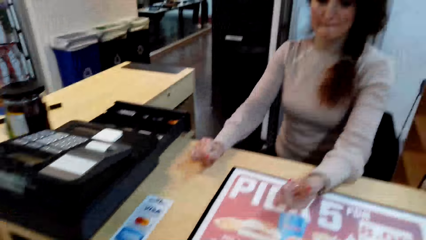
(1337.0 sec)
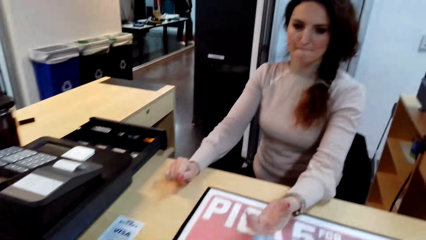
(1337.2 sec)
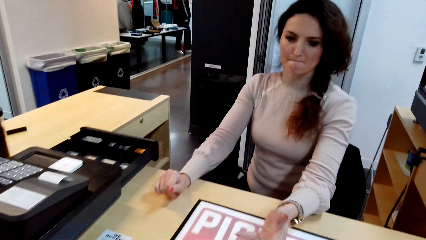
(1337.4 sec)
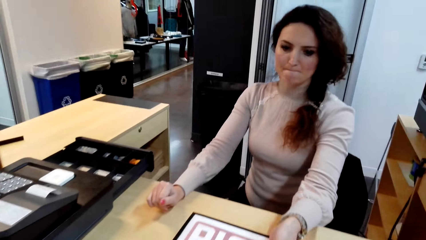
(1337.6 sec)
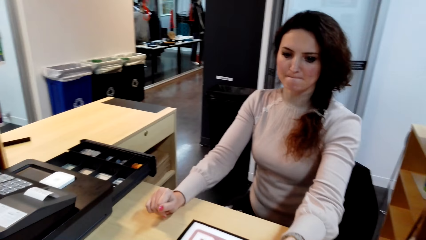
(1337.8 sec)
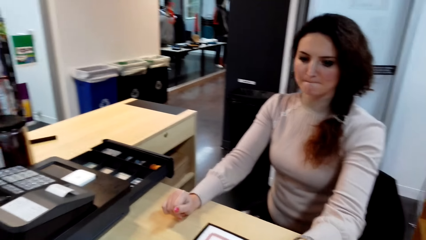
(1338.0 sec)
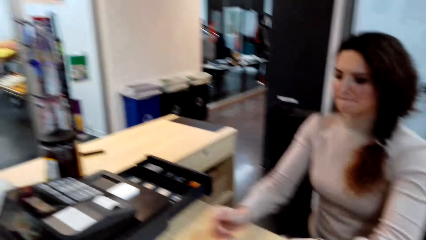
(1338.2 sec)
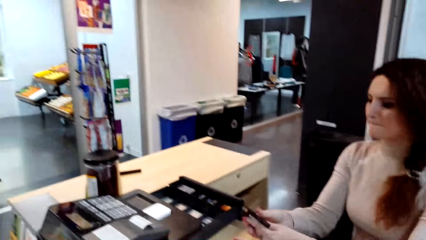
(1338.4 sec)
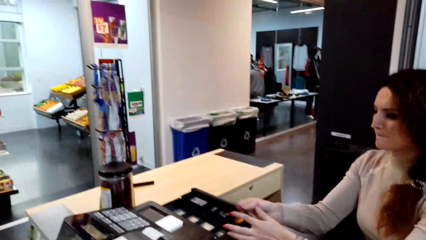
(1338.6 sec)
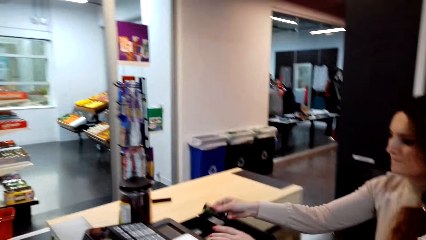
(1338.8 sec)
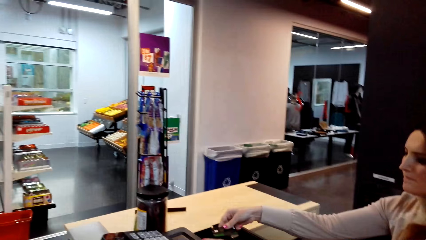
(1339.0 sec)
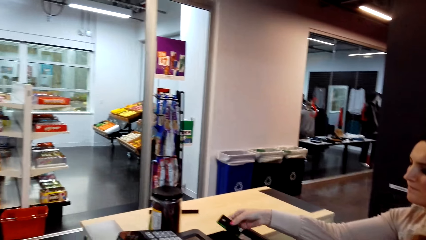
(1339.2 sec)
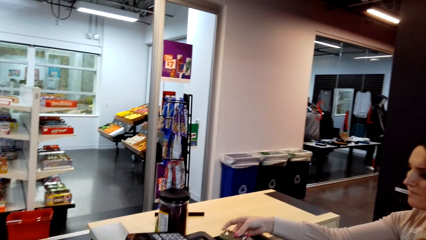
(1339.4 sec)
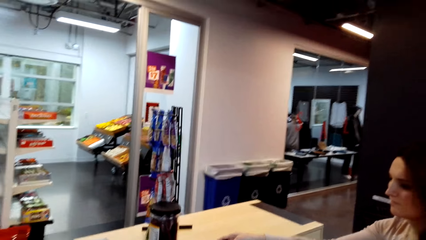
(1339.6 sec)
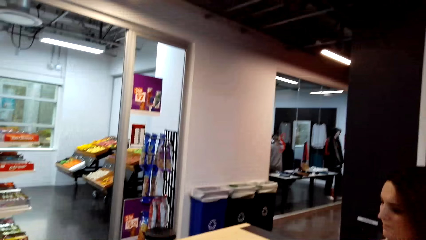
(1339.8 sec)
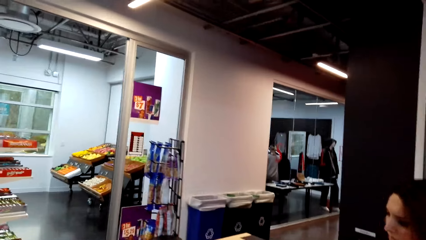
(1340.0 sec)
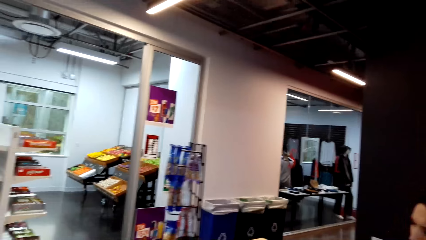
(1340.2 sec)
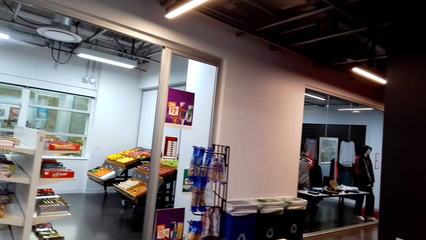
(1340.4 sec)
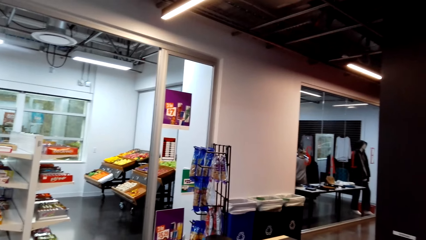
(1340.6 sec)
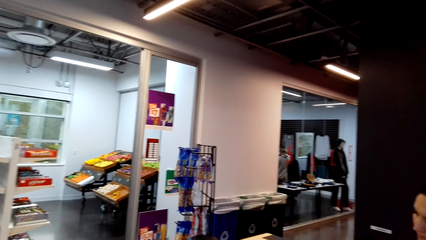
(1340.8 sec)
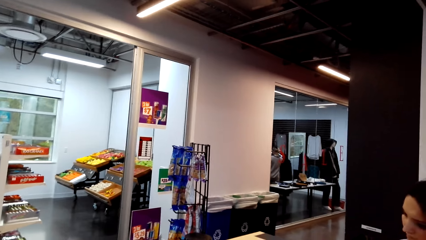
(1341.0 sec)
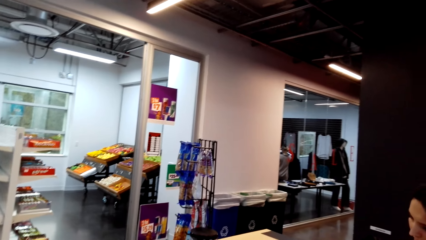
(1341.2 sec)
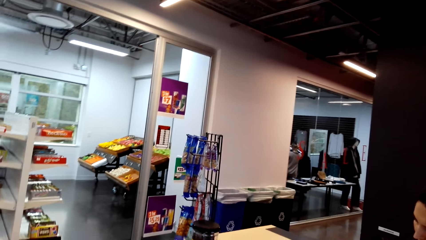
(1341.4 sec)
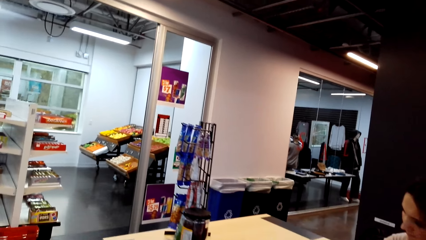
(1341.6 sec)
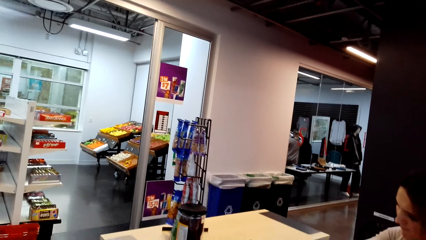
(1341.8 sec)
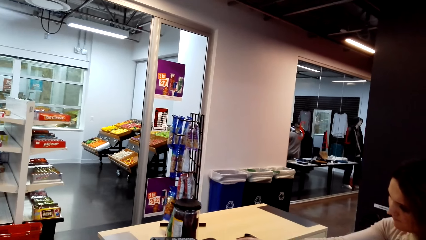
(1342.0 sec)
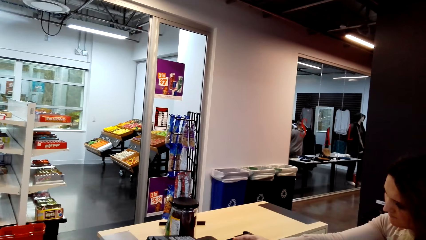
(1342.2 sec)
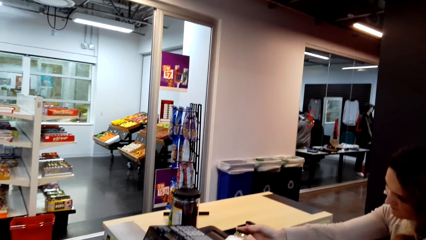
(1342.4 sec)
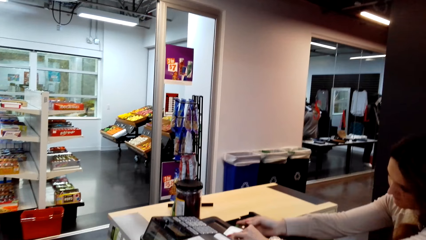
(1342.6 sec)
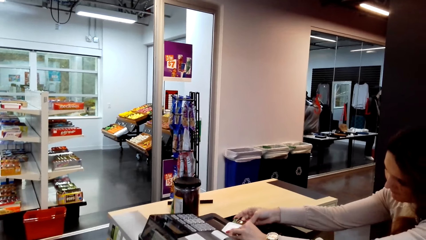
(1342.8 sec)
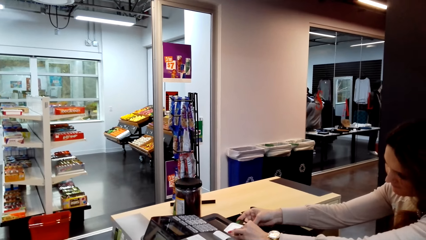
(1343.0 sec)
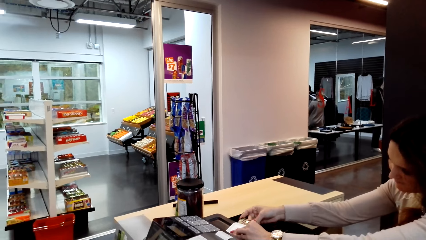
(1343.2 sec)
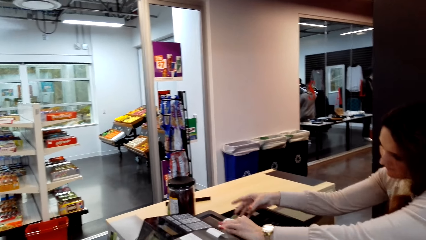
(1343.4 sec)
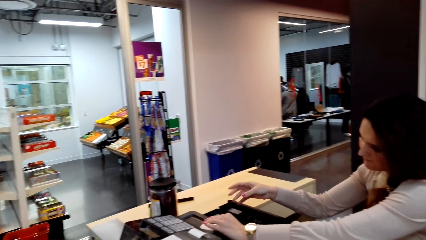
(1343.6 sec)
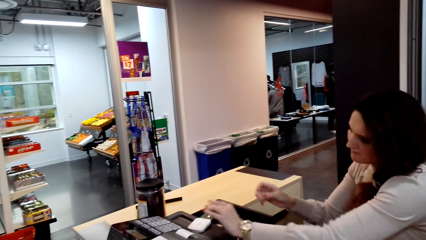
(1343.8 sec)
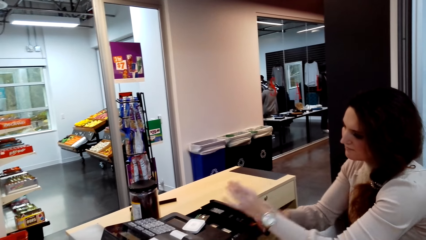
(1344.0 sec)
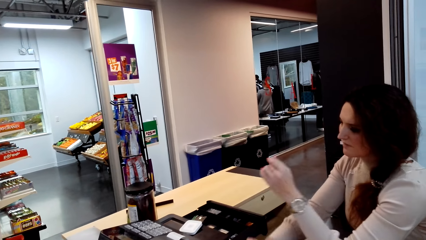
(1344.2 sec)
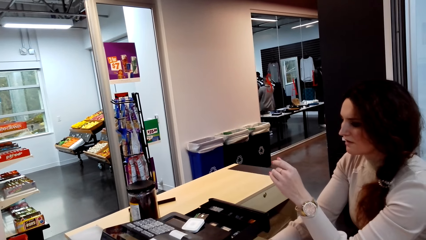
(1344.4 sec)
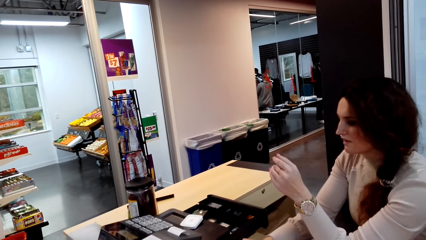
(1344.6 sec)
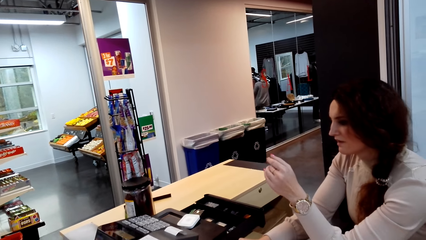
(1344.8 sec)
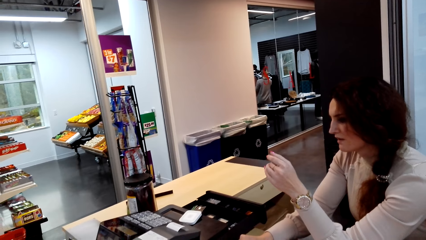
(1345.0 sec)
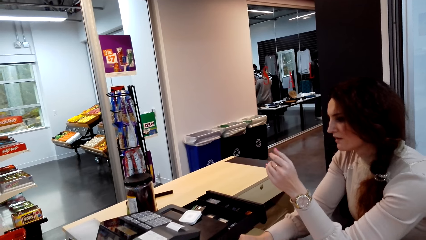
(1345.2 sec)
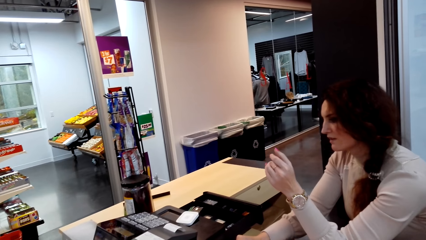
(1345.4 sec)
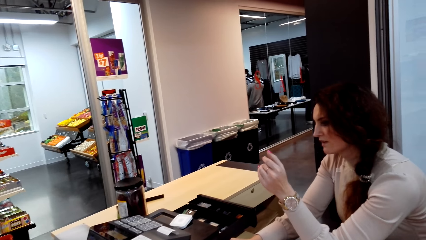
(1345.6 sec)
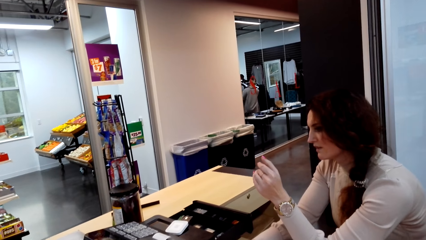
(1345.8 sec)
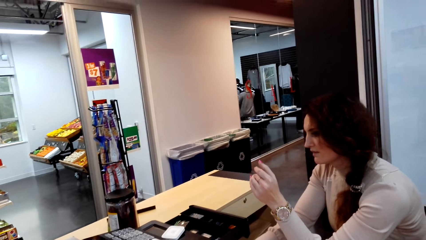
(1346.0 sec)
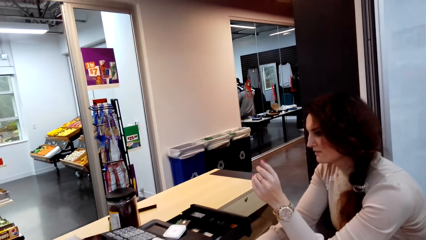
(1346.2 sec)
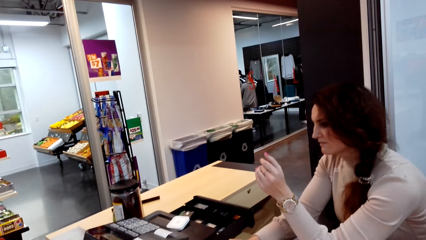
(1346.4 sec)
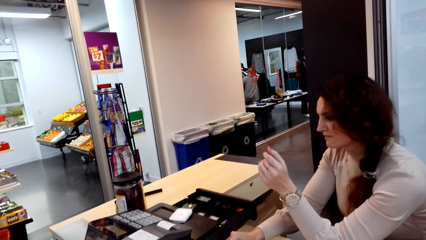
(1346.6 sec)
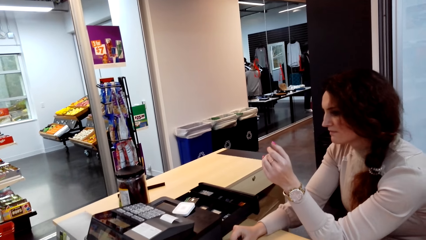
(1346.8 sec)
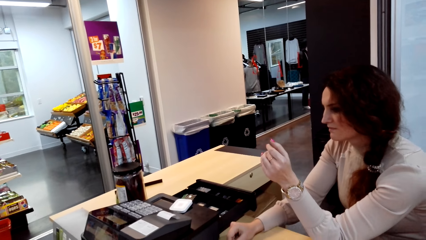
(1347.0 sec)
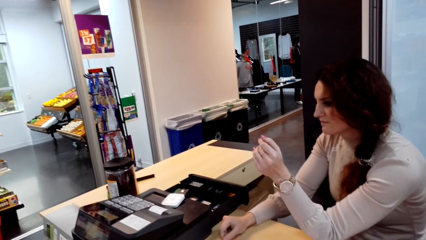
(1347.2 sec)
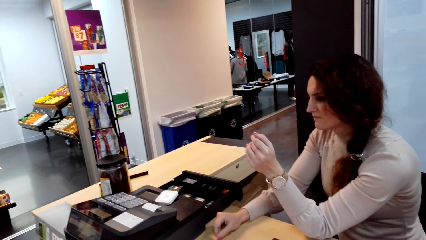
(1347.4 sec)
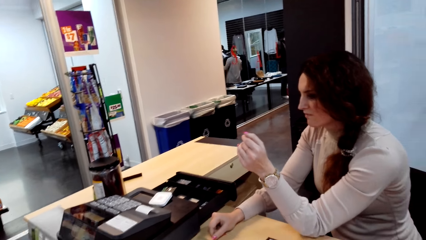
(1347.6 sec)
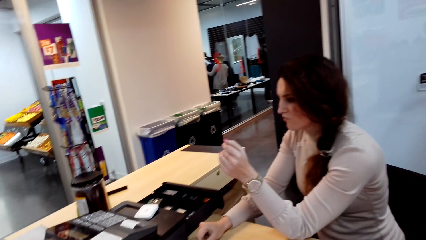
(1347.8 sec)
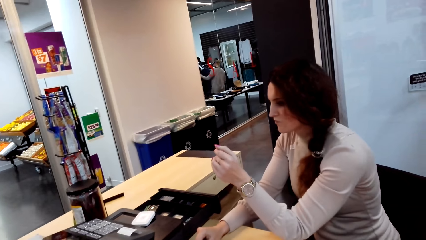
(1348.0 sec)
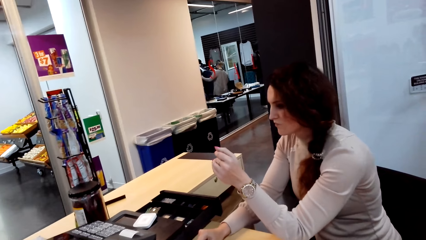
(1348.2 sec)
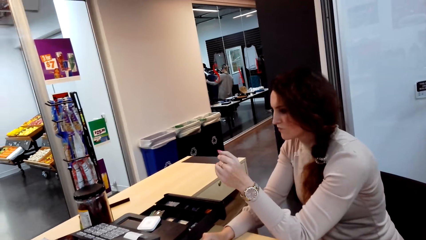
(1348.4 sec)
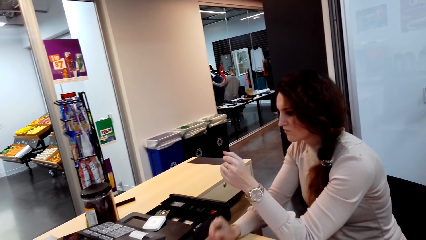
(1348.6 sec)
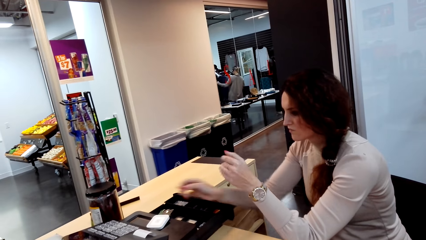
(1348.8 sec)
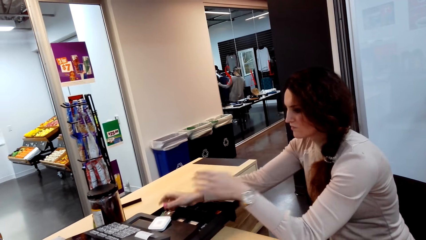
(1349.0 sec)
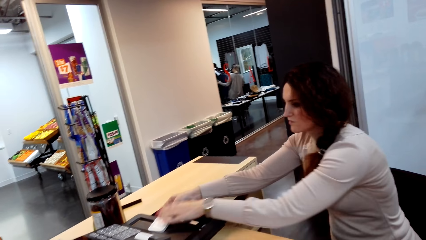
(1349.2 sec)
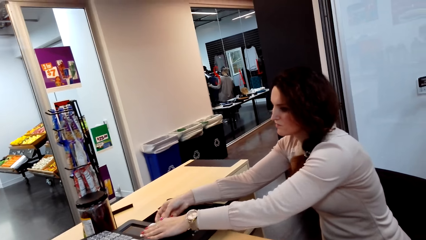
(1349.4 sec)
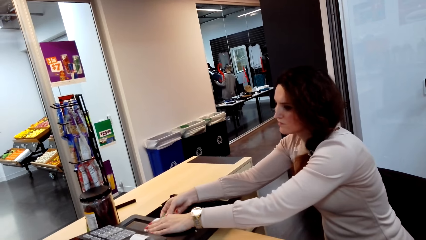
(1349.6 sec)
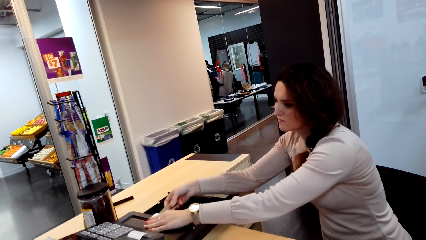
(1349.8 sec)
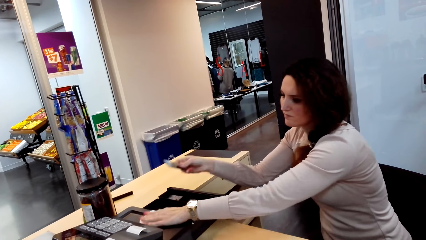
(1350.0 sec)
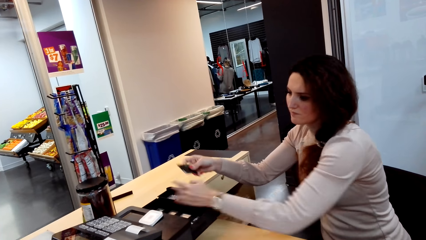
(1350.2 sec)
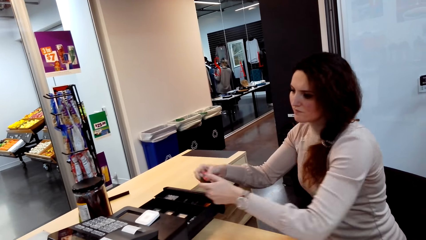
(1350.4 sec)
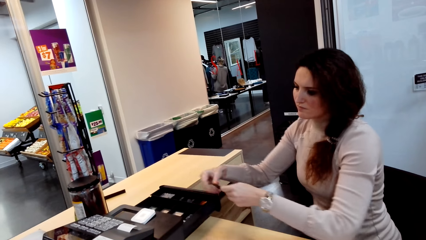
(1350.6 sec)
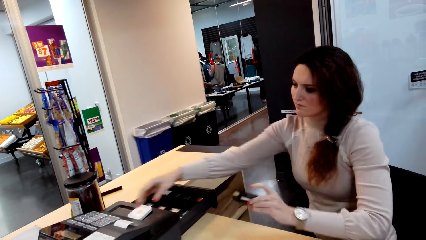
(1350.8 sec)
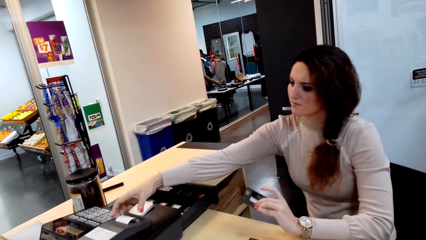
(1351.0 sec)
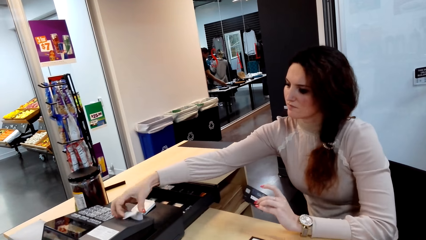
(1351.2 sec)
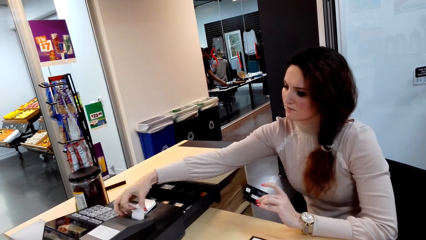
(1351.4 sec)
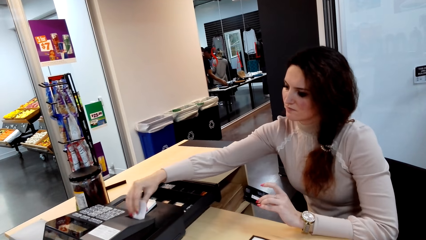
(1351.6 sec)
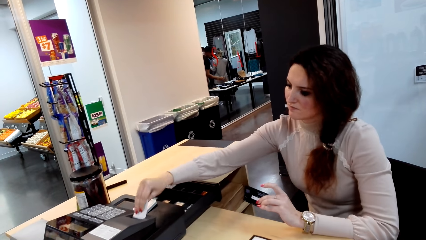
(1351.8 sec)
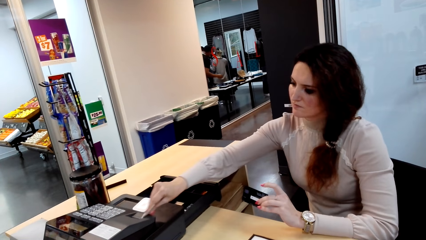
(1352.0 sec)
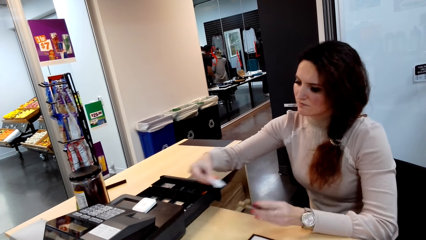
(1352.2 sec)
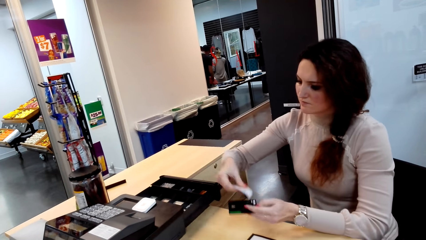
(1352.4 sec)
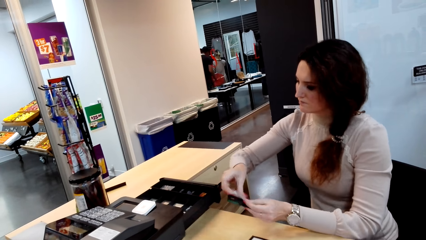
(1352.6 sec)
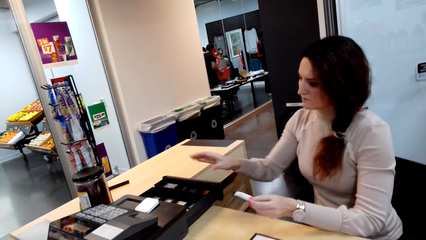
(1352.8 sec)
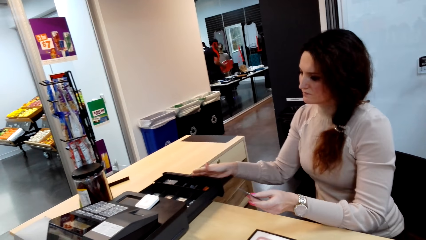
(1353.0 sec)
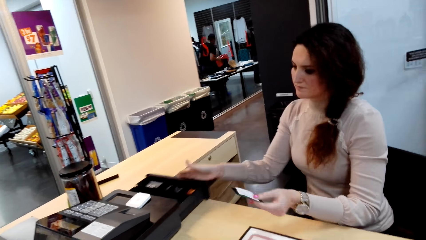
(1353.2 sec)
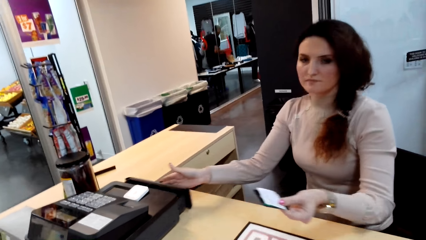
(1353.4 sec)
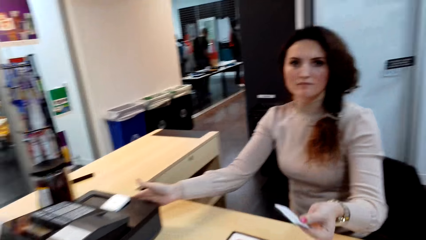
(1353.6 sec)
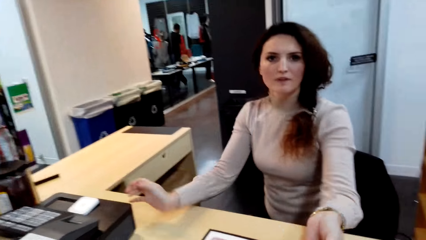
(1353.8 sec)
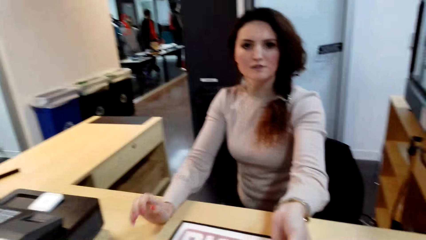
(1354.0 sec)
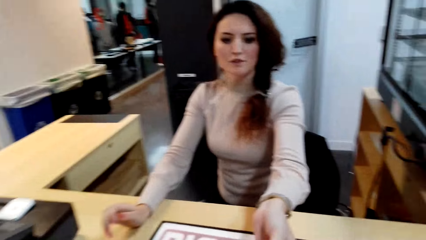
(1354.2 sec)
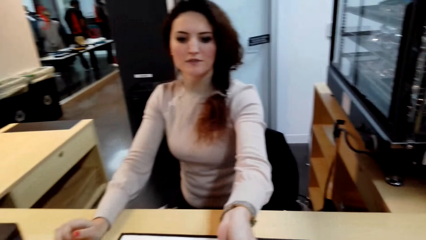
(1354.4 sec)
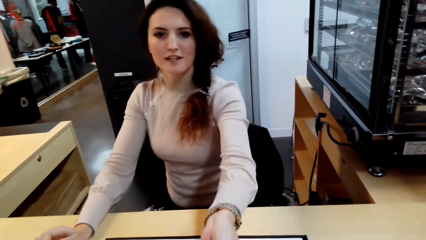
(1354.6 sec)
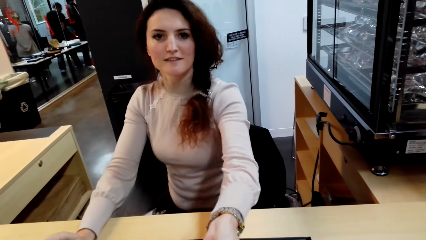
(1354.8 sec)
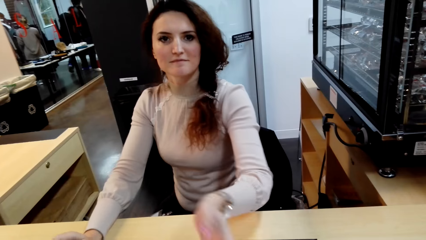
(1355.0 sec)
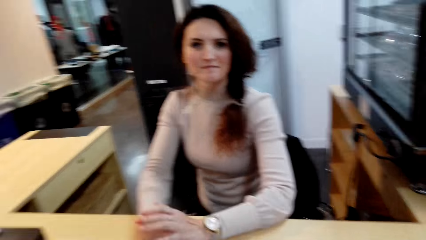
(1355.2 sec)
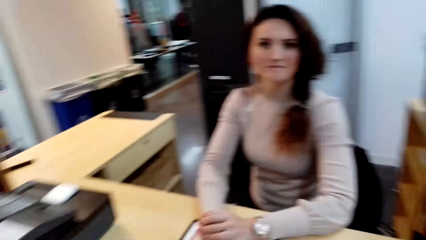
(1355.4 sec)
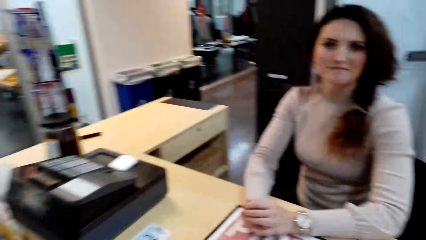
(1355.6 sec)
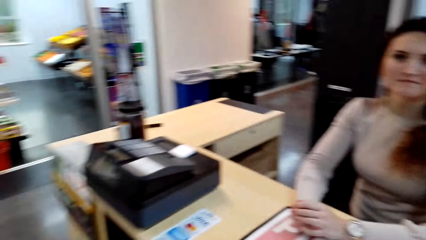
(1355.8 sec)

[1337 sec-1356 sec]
The camera wearer hands a credit card to a lady. The lady inserts the credit card in the credit card machine. The lady inserts the card in the card reader. The lady removes the card from the card reader. The lady holds the card, takes the receipt and puts the credit card and the receipt together. The lady holds the receipt. The lady closes the cash machine. The lady pushes the cash machine. The lady hands the credit card and the receipt to the camera wearer.
